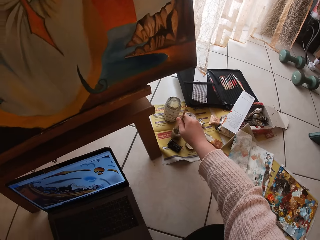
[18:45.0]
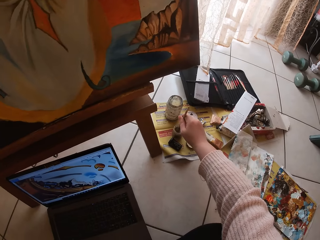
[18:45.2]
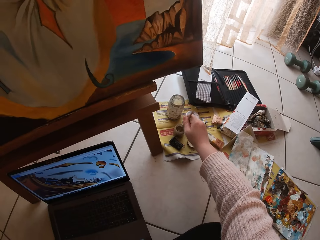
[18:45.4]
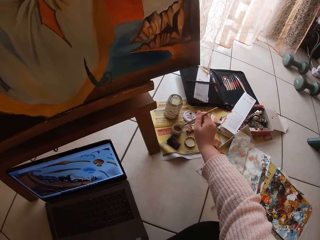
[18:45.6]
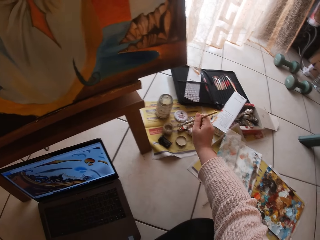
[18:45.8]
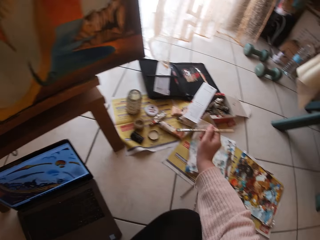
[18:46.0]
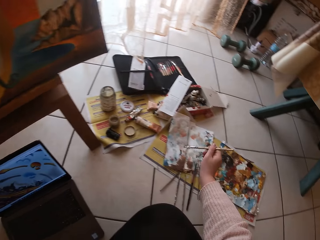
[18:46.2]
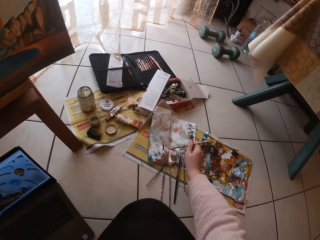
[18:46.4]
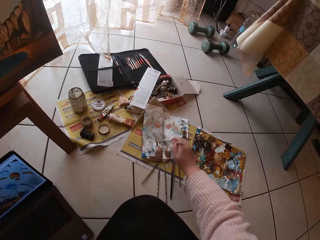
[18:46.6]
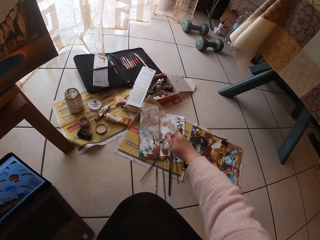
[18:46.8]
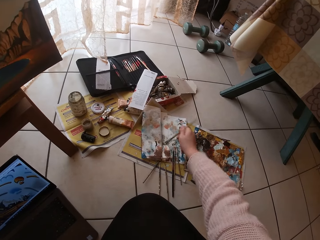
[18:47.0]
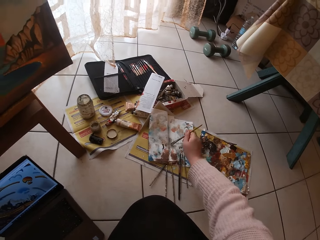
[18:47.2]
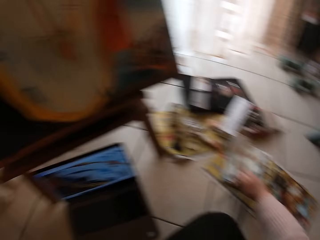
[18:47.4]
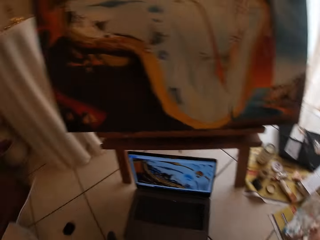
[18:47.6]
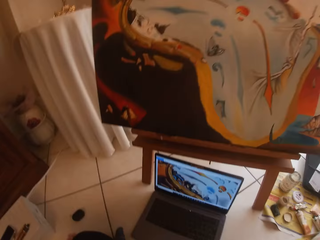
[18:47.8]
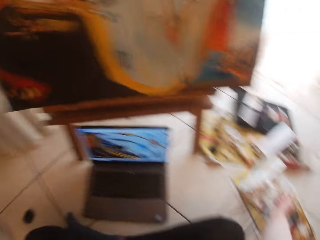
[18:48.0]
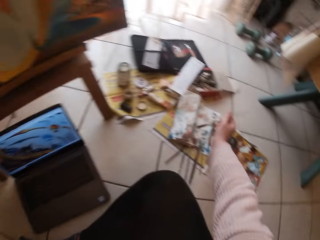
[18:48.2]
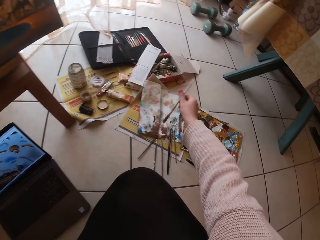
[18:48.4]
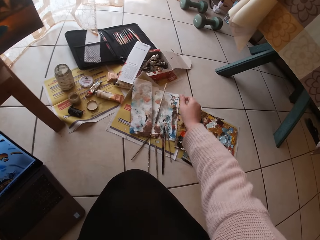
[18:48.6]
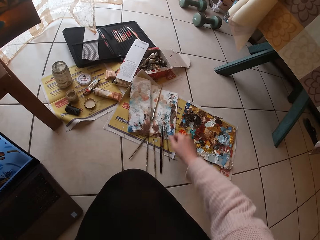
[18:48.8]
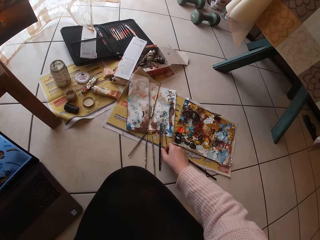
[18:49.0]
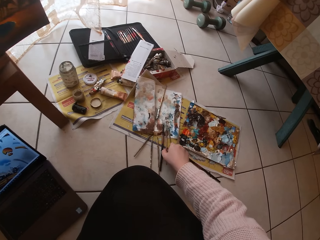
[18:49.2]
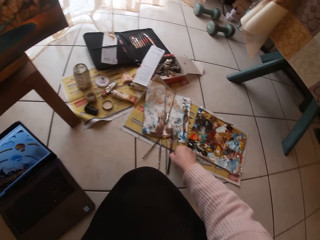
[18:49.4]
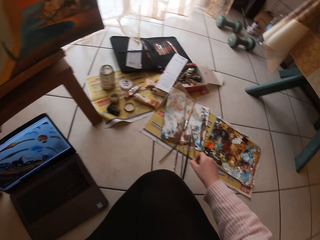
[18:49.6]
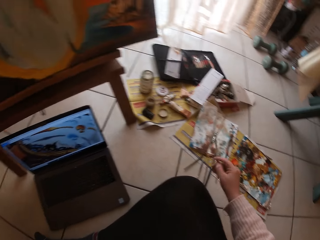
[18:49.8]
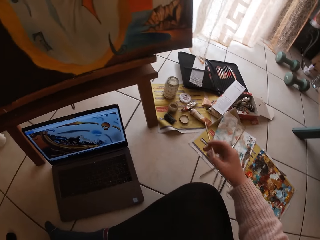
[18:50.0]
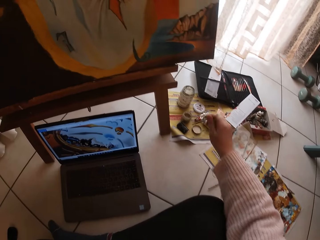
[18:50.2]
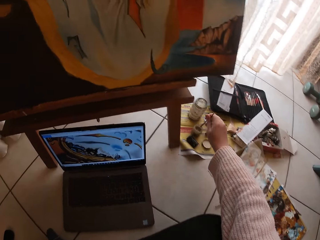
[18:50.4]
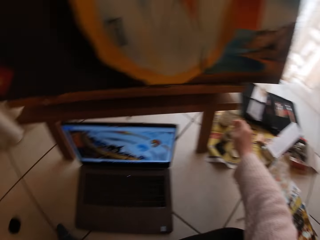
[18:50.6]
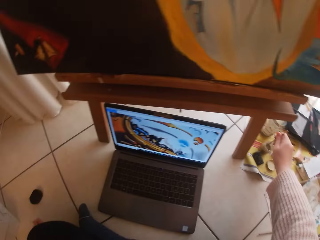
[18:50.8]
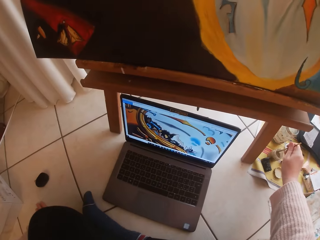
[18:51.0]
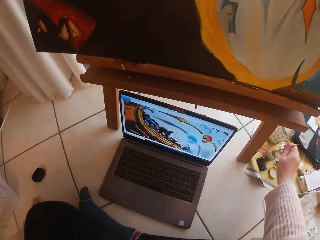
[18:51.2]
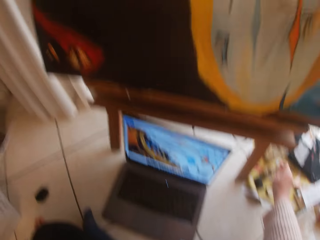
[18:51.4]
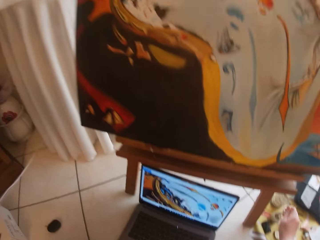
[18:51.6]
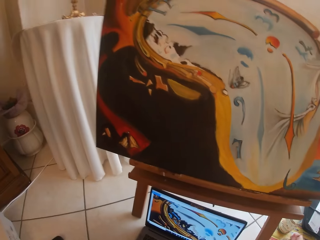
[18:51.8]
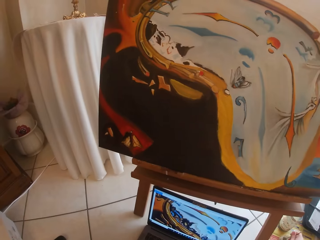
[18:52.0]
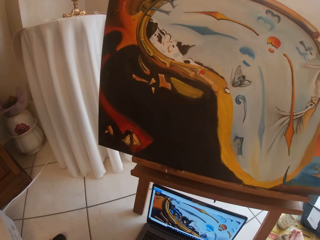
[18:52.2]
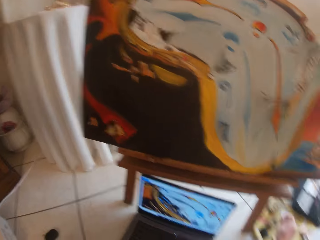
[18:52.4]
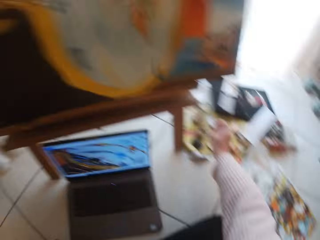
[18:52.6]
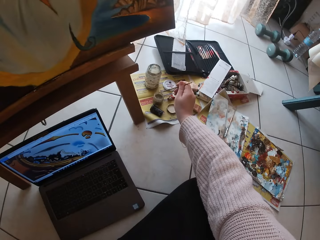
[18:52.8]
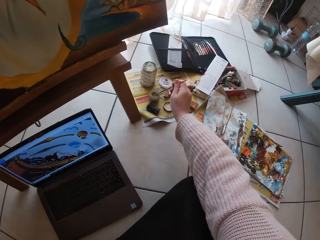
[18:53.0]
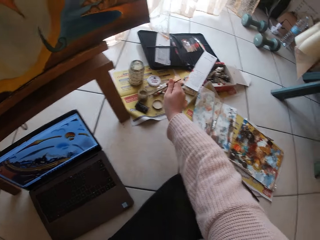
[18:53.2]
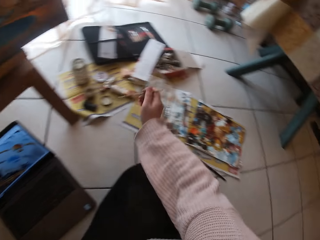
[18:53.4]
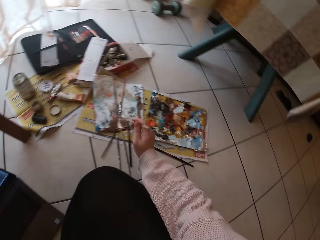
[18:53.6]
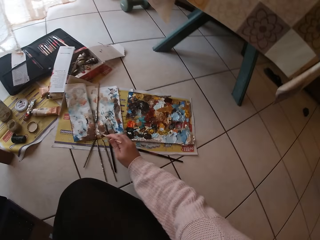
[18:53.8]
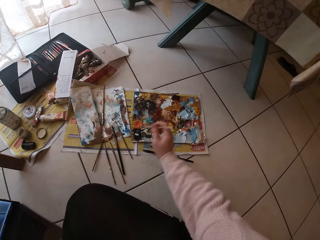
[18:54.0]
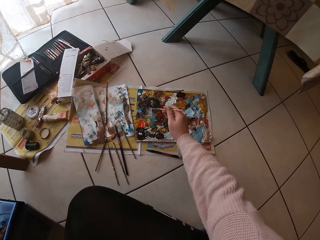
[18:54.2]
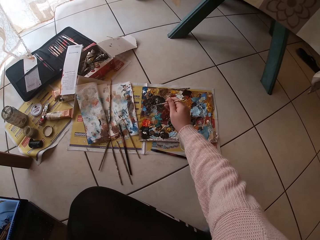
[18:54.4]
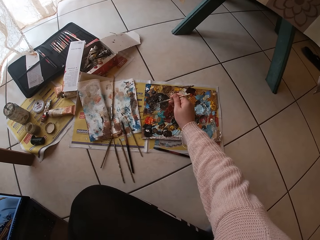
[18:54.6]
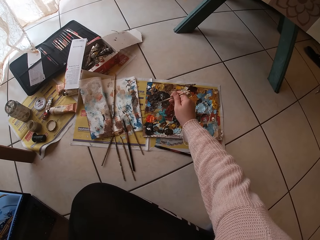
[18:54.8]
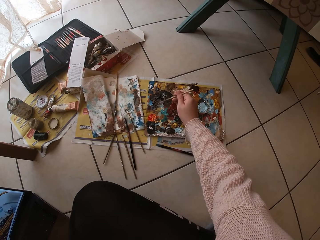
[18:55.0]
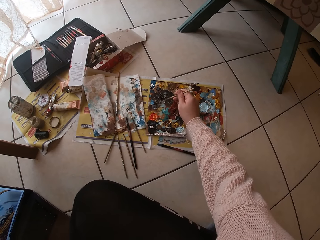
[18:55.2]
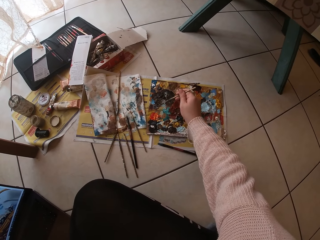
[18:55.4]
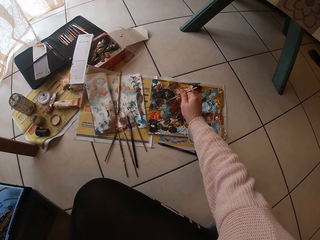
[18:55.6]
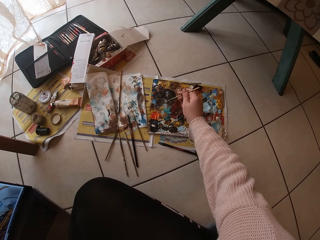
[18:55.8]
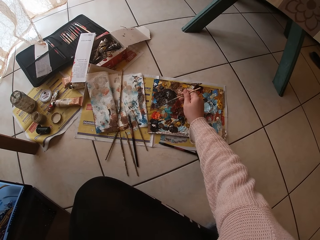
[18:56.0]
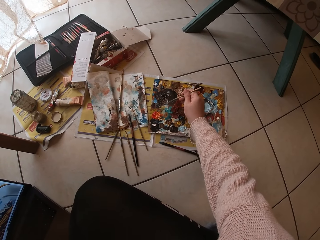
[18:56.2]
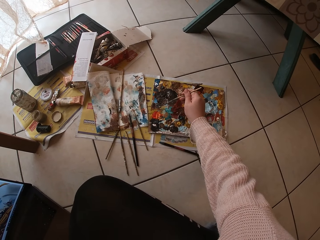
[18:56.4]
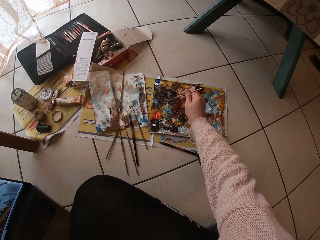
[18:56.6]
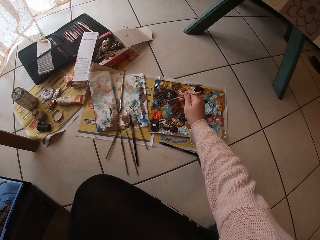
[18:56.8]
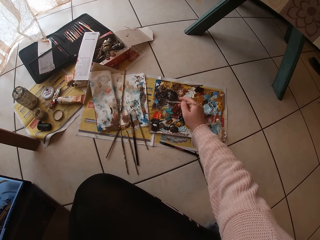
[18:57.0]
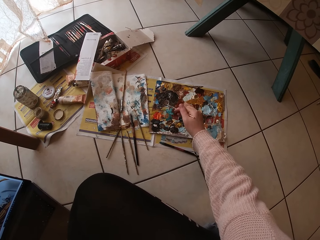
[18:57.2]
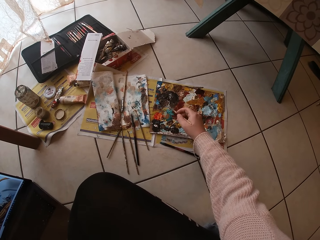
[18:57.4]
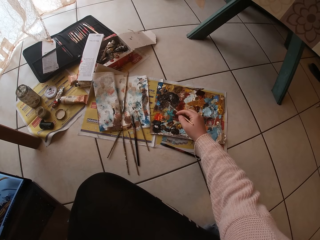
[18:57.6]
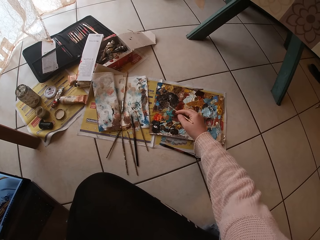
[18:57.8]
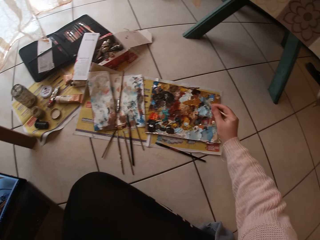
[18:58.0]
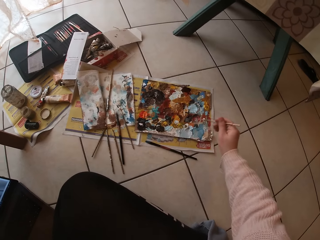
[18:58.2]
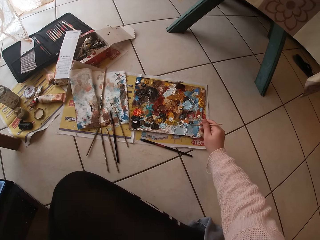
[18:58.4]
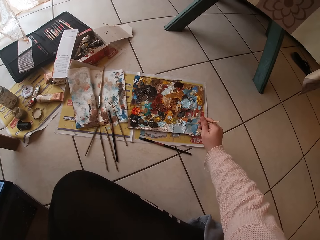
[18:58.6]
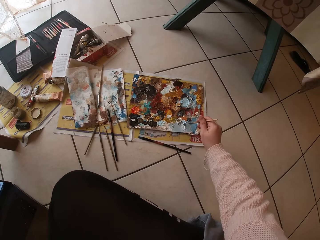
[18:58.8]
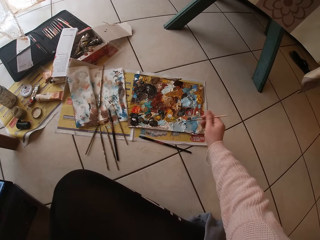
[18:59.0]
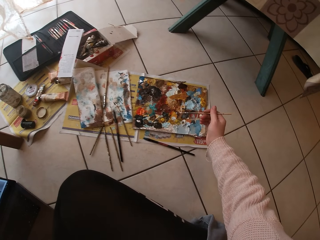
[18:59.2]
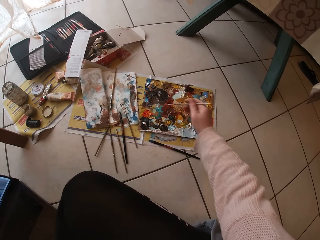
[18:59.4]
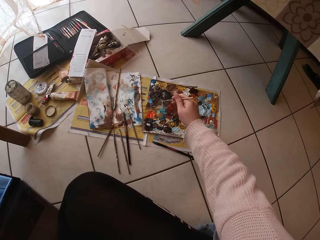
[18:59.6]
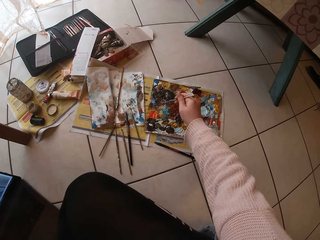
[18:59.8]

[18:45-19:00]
The camera wearer dries the art brush. They swirl the brush on paper. They look at the painting. They look aside. They drop the brush and pick up another brush. They dip the art brush in oil inside a liquid container. They swirl the brush on a colour palette. They dip the art brush in paint.

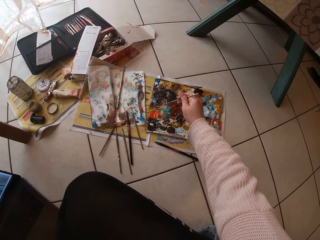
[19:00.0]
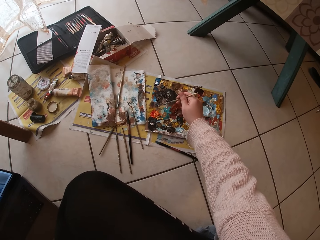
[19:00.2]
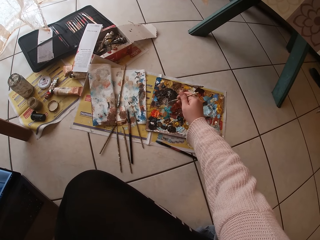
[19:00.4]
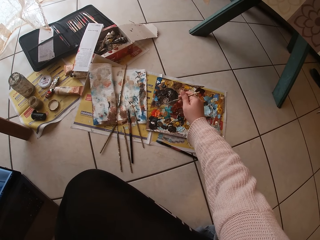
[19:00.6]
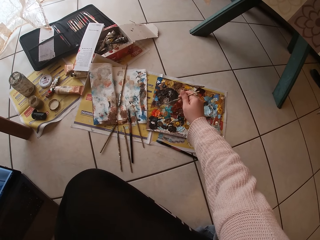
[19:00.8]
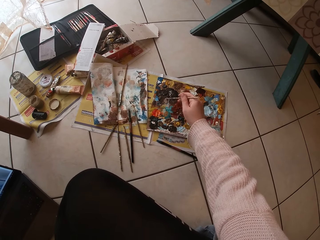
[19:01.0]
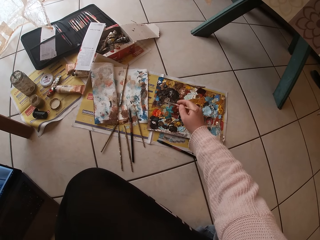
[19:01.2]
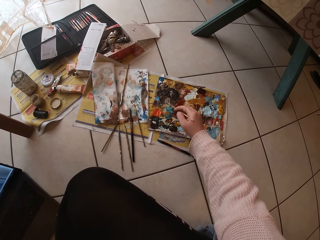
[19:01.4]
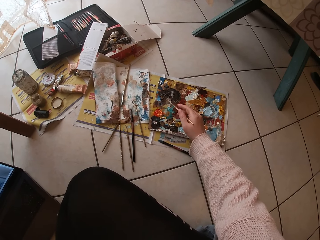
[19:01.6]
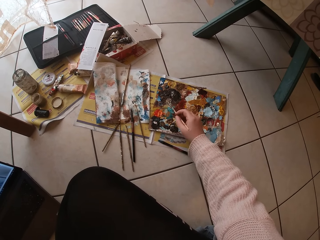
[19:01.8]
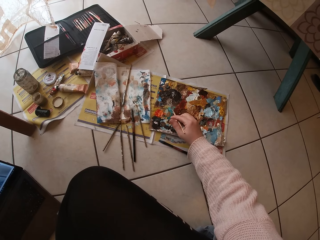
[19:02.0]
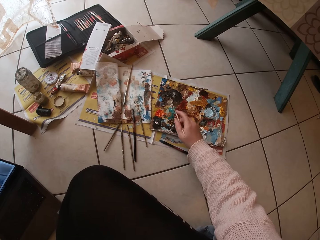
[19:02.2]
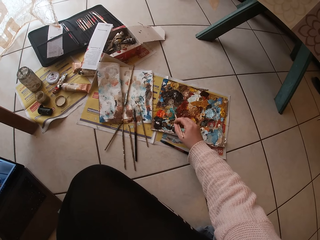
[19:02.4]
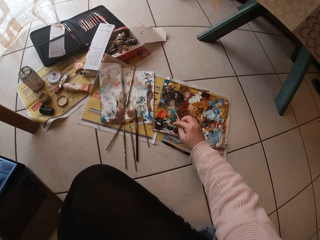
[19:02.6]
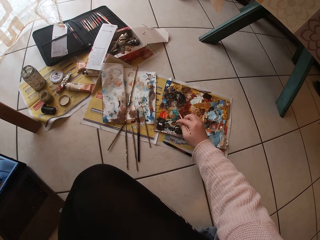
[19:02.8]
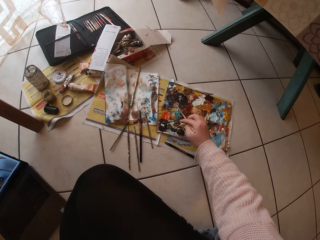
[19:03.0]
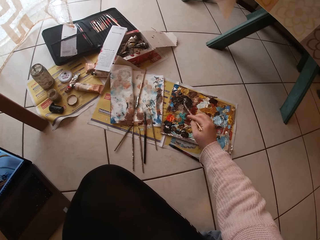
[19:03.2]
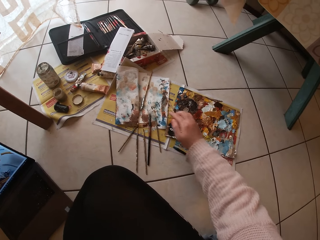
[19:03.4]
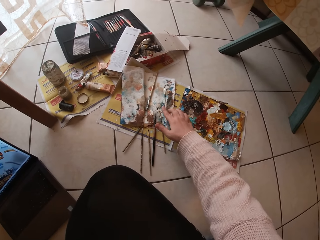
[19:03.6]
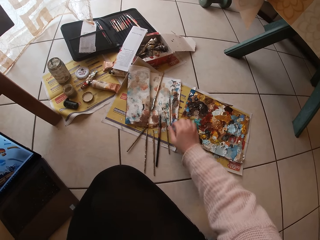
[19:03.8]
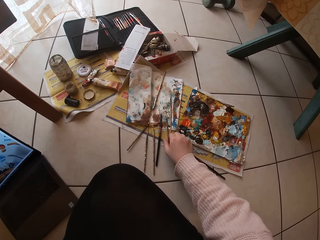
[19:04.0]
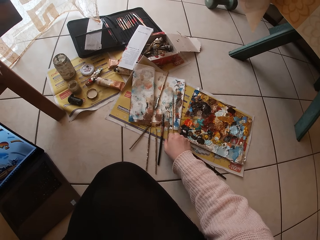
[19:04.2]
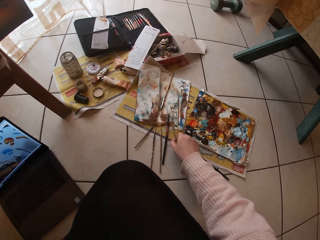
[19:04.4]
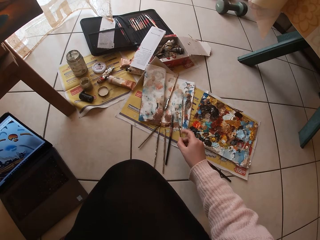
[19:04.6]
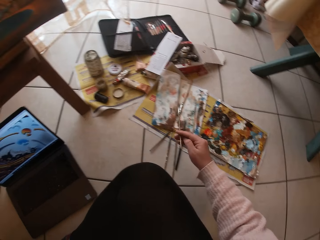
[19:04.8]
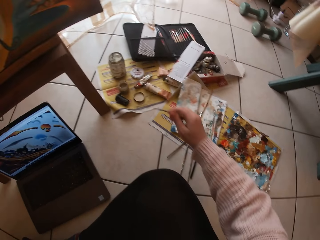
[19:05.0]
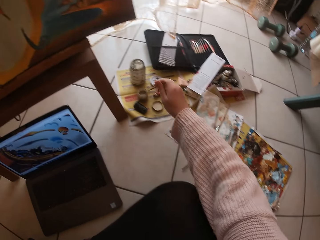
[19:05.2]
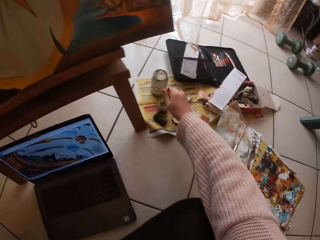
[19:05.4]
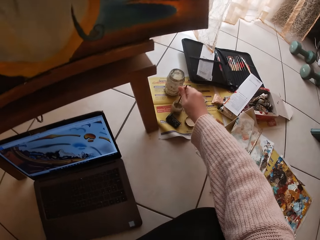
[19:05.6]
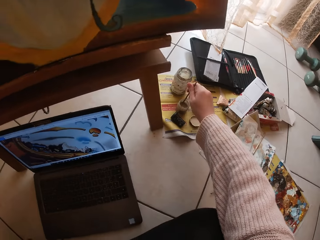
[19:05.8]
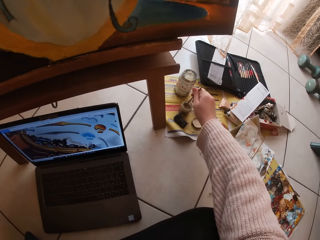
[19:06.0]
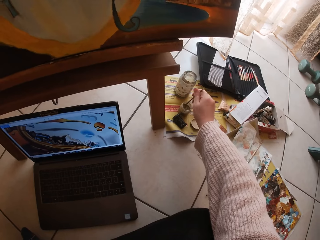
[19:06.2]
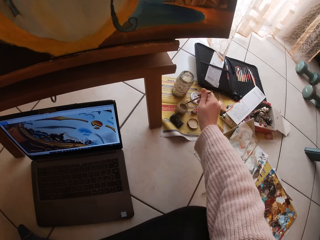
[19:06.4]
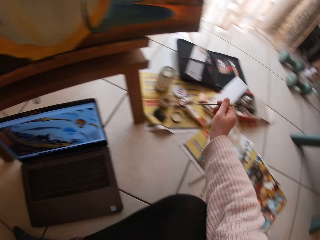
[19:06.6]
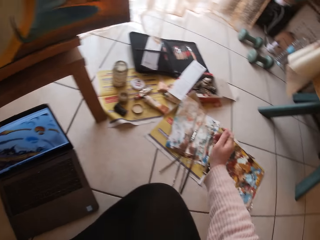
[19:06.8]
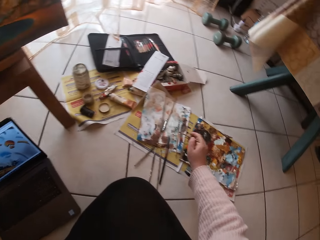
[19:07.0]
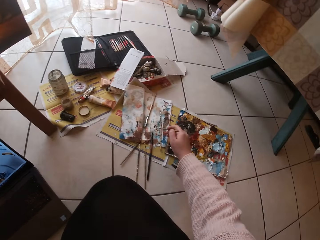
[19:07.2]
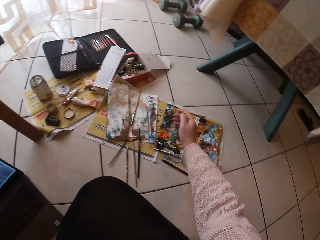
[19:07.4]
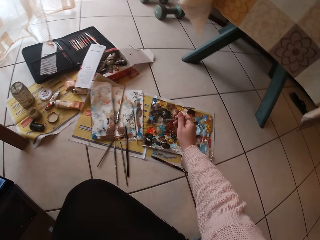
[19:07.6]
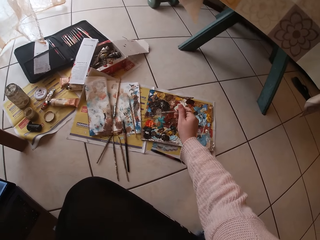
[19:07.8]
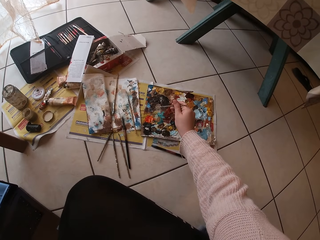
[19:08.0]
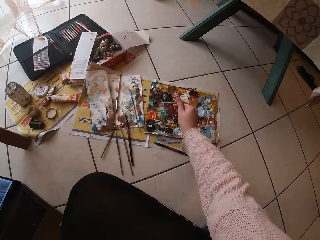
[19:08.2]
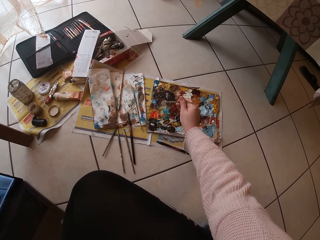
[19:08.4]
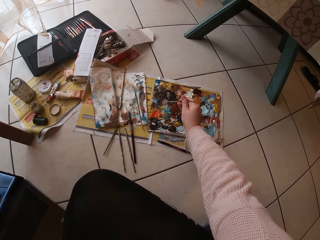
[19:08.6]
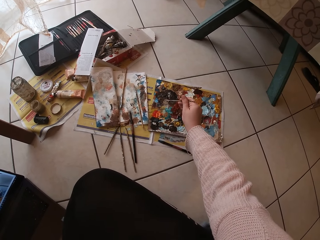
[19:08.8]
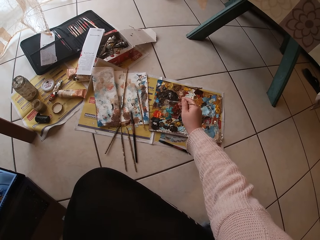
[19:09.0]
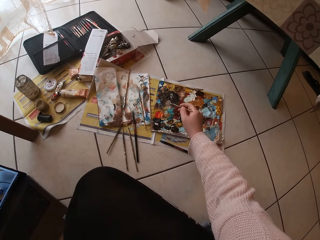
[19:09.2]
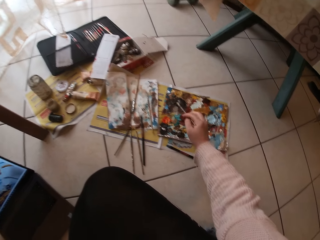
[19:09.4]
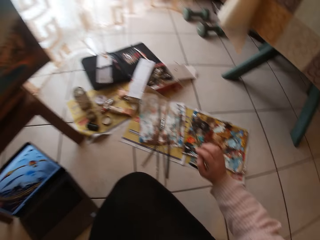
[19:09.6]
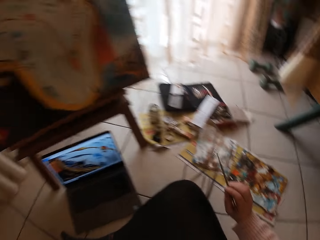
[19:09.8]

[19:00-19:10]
The camera wearer puts the art brush down. They pick up another brush. They dip the art brush in oil inside a liquid container. They swirl the brush on paper. They dip the art brush in paint. They swirl the brush on a colour palette.
